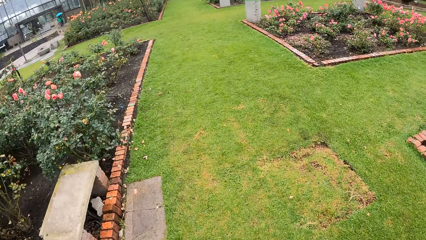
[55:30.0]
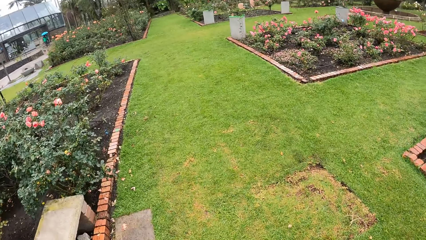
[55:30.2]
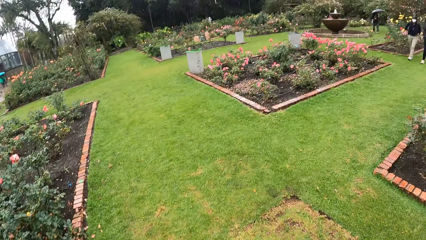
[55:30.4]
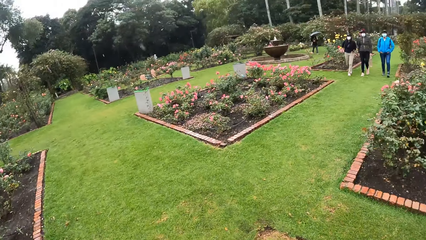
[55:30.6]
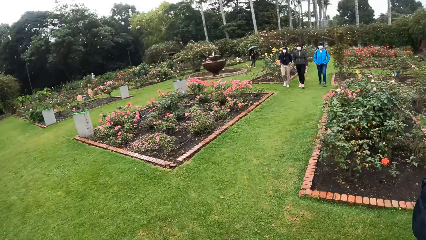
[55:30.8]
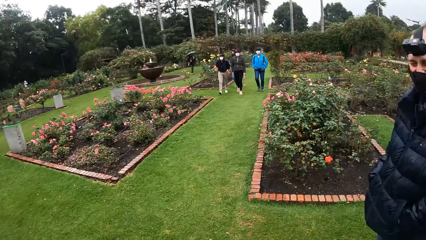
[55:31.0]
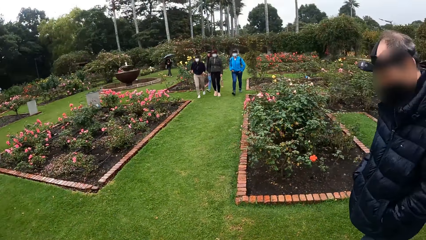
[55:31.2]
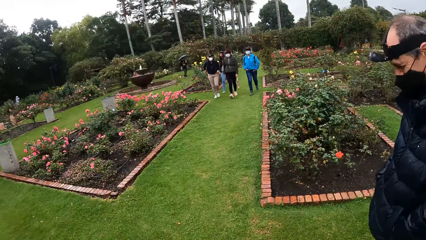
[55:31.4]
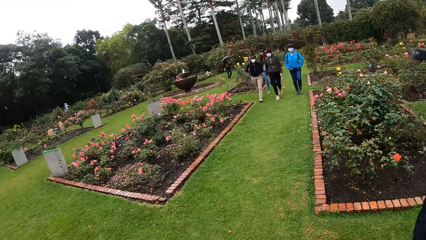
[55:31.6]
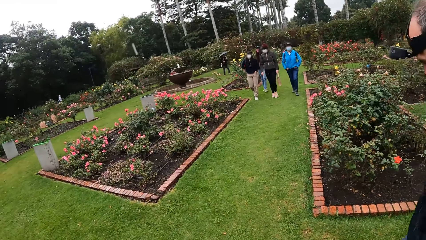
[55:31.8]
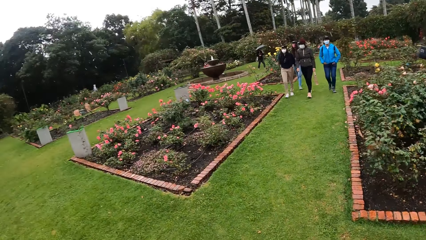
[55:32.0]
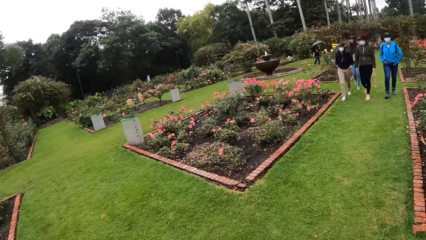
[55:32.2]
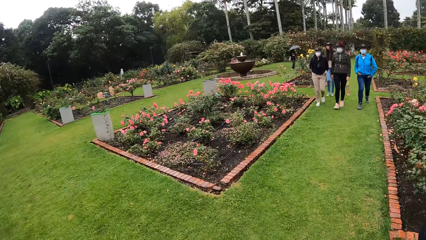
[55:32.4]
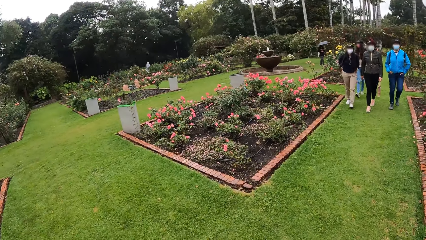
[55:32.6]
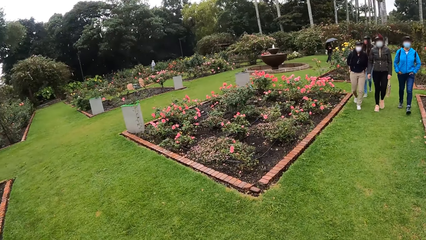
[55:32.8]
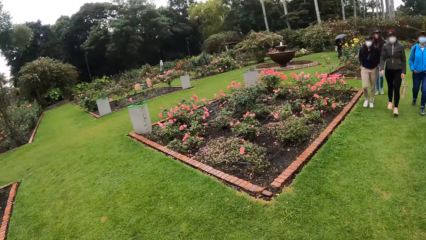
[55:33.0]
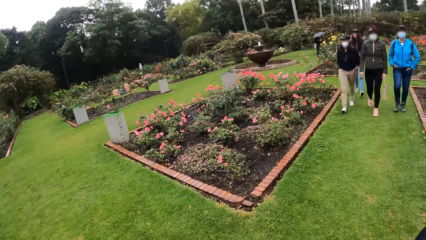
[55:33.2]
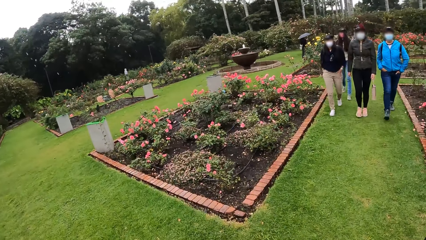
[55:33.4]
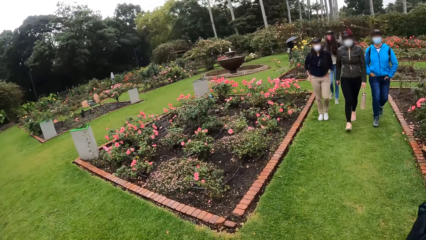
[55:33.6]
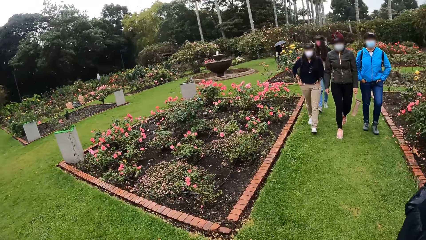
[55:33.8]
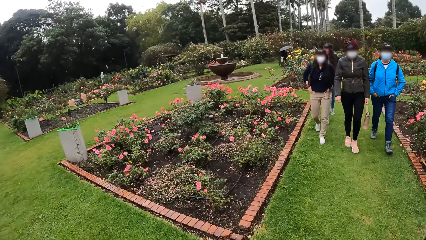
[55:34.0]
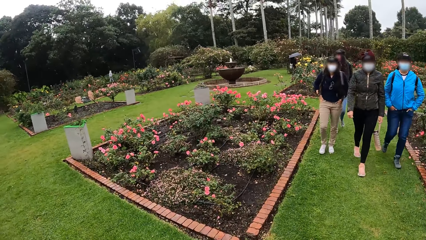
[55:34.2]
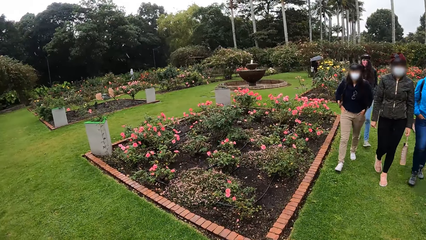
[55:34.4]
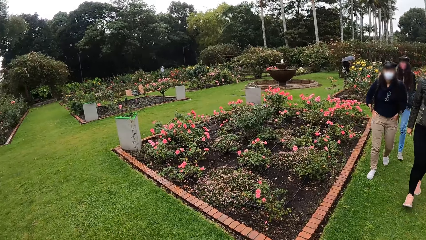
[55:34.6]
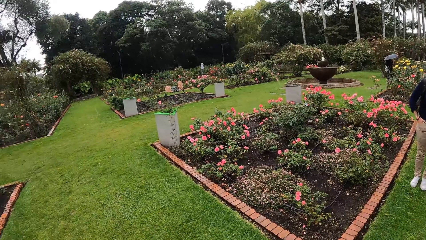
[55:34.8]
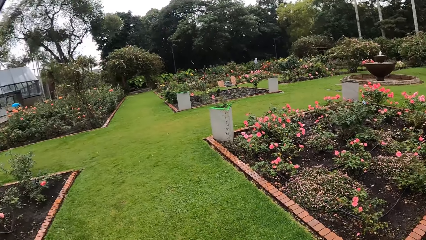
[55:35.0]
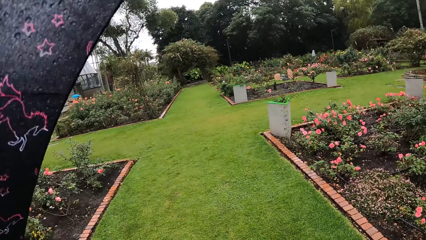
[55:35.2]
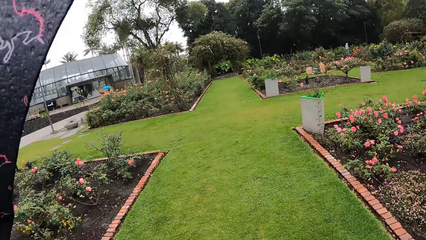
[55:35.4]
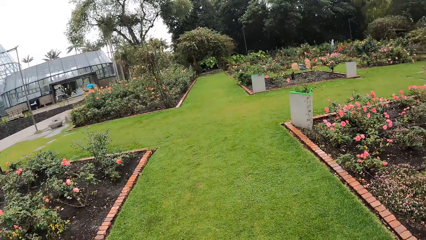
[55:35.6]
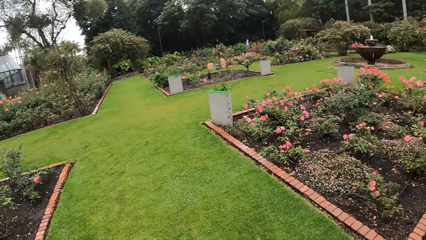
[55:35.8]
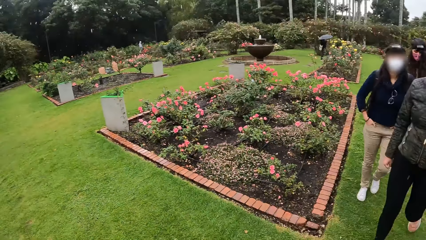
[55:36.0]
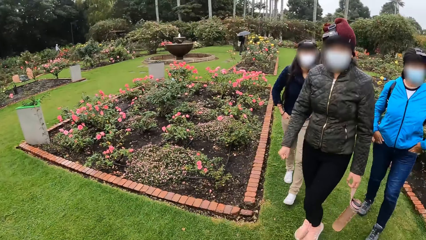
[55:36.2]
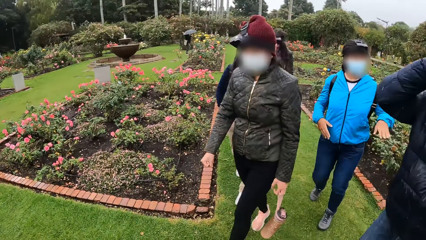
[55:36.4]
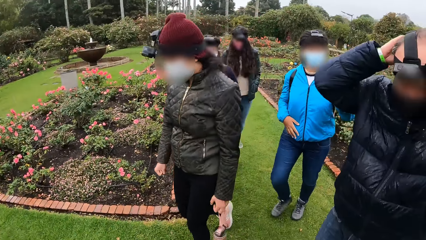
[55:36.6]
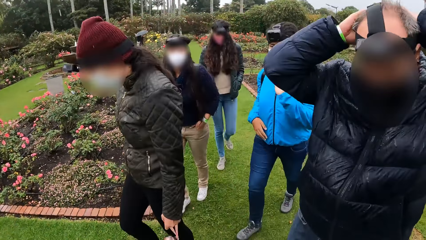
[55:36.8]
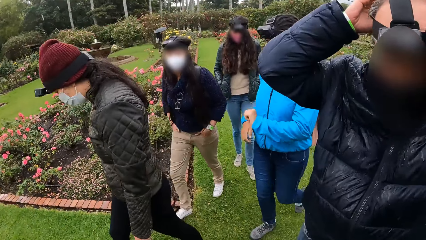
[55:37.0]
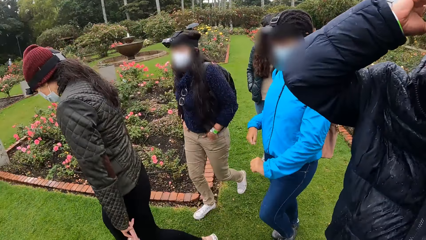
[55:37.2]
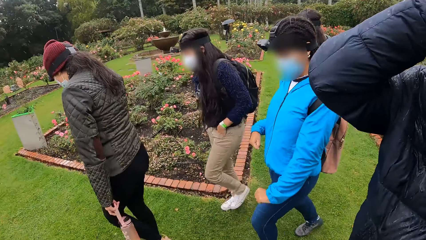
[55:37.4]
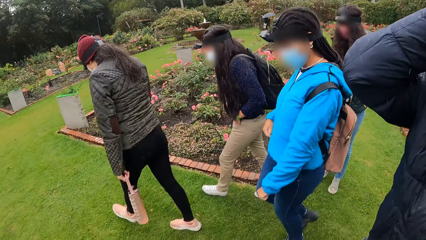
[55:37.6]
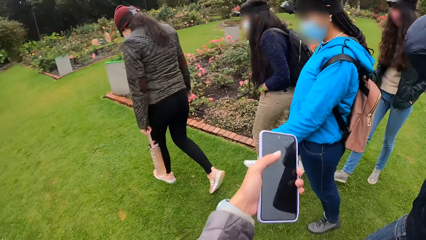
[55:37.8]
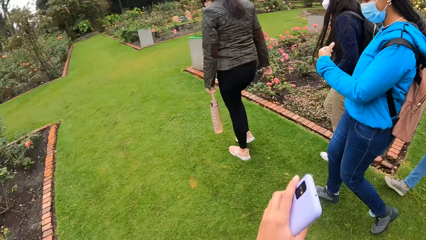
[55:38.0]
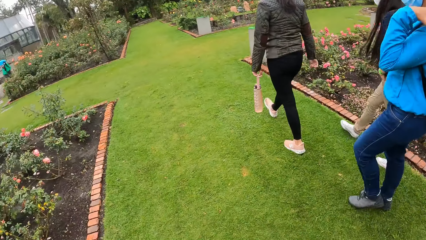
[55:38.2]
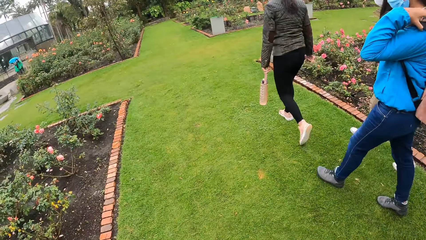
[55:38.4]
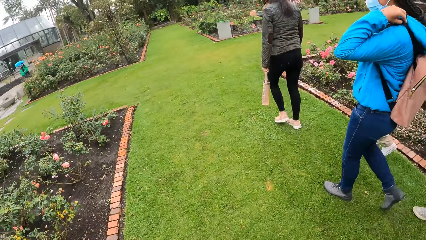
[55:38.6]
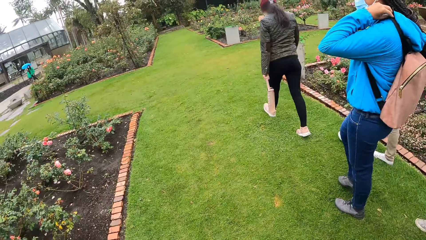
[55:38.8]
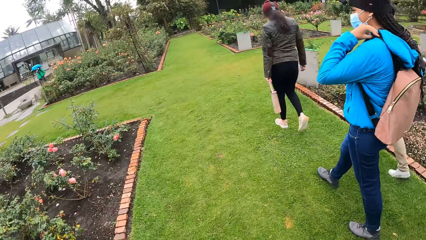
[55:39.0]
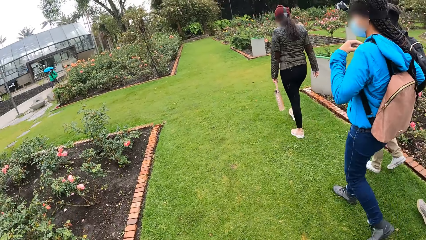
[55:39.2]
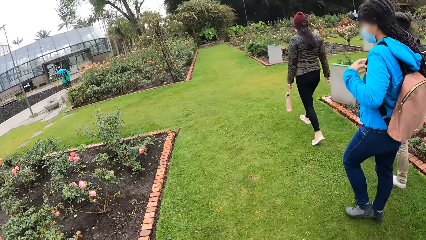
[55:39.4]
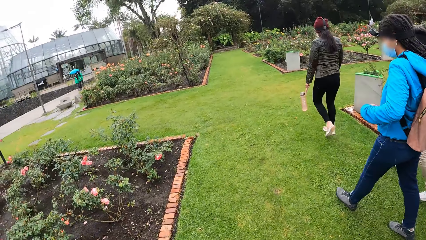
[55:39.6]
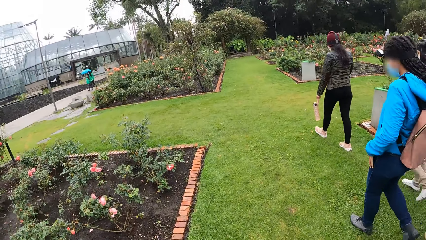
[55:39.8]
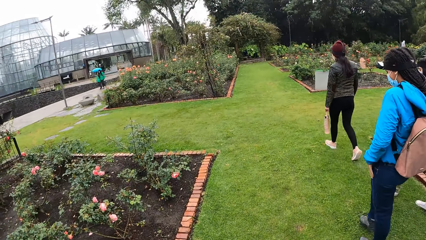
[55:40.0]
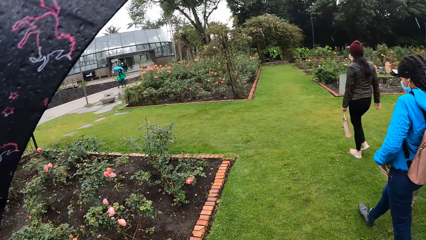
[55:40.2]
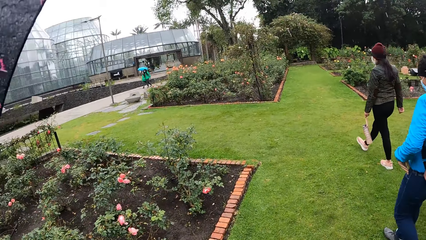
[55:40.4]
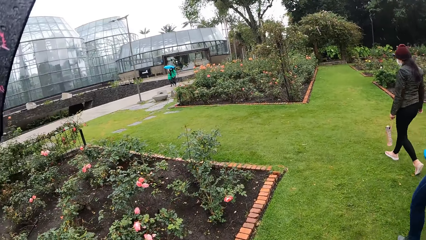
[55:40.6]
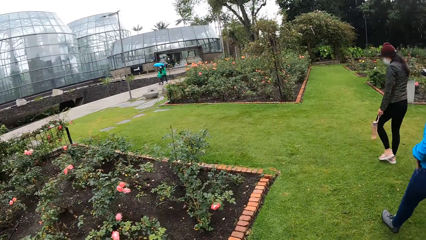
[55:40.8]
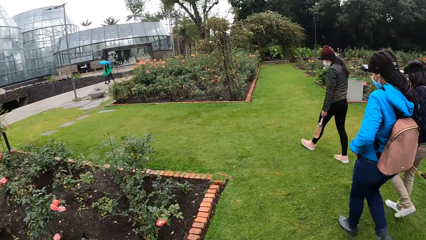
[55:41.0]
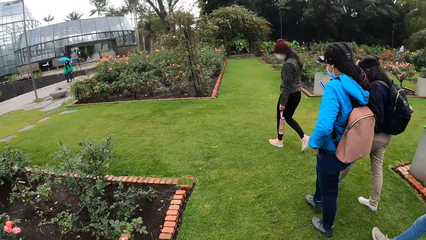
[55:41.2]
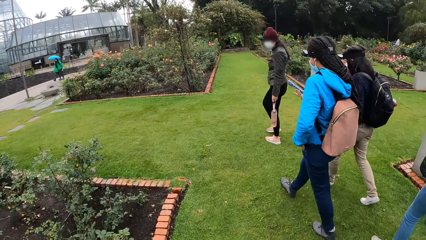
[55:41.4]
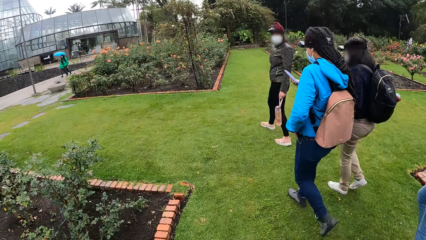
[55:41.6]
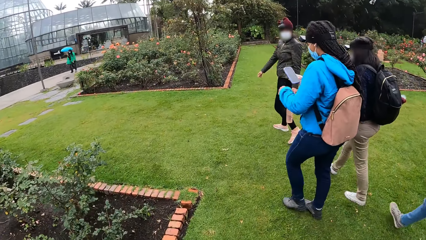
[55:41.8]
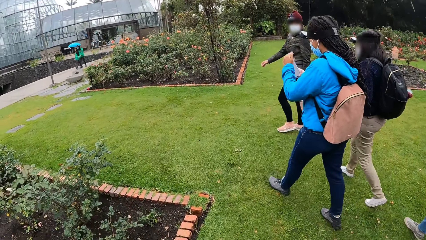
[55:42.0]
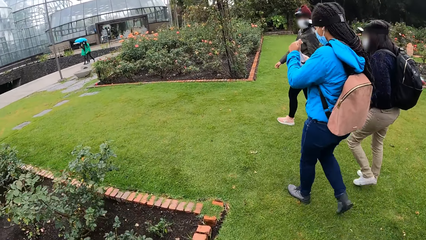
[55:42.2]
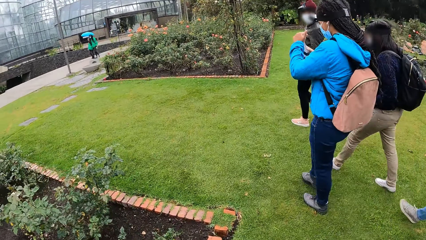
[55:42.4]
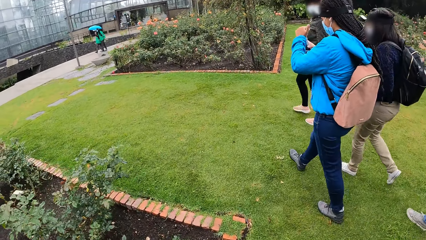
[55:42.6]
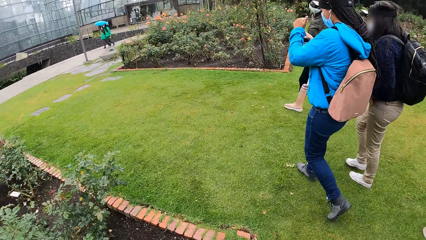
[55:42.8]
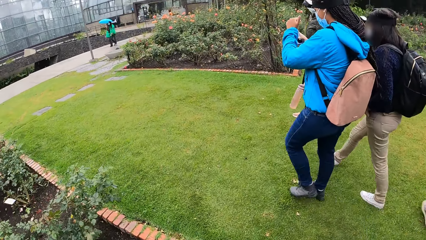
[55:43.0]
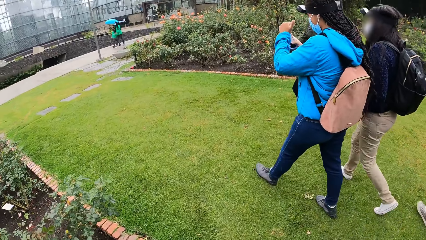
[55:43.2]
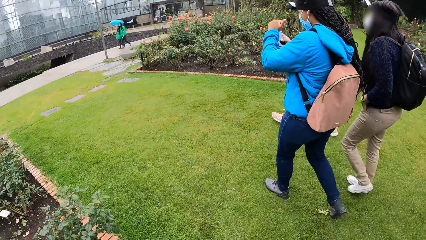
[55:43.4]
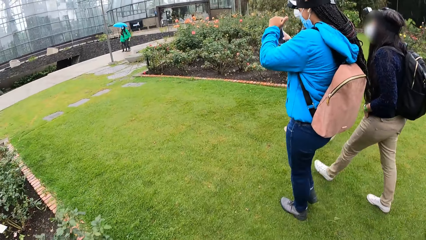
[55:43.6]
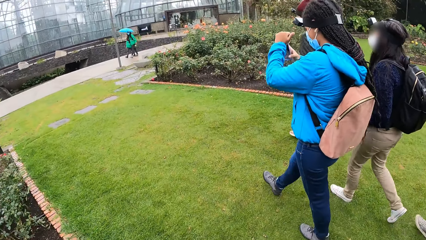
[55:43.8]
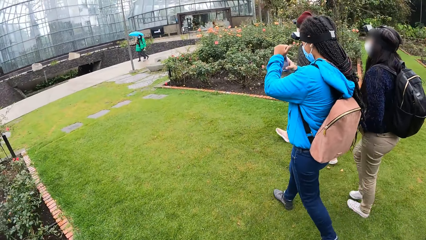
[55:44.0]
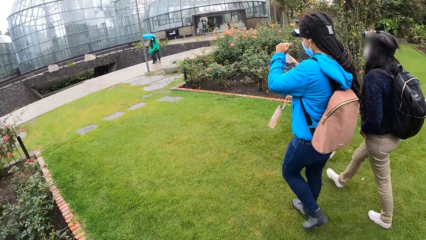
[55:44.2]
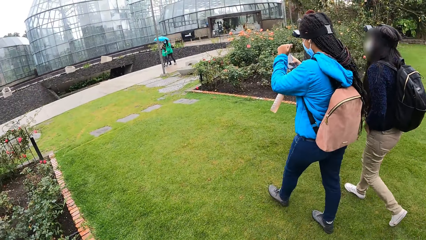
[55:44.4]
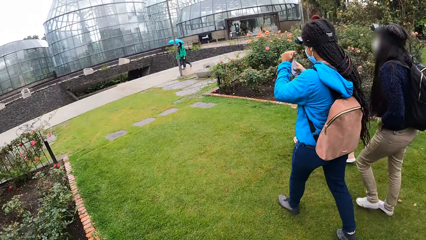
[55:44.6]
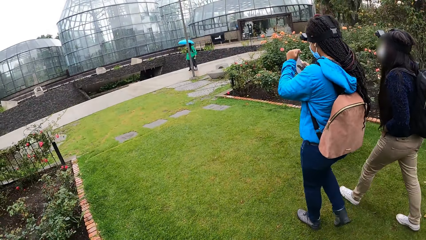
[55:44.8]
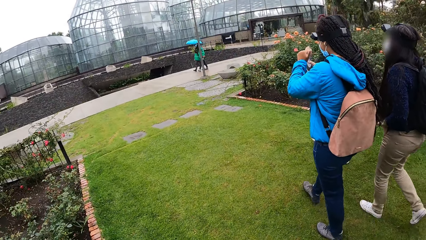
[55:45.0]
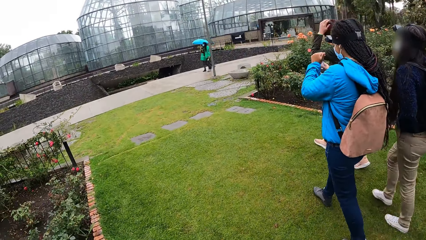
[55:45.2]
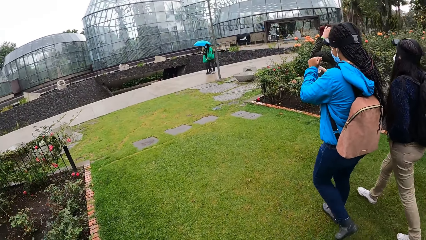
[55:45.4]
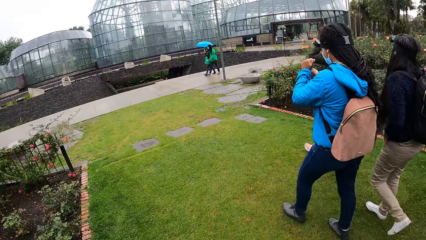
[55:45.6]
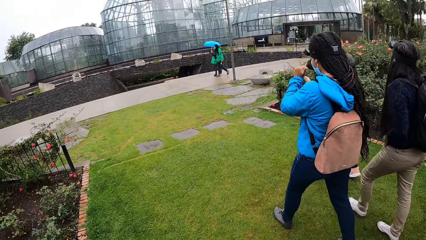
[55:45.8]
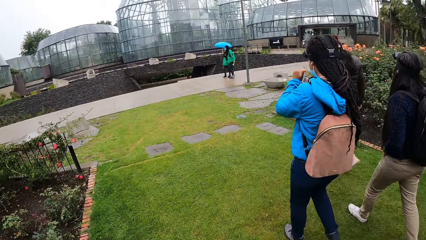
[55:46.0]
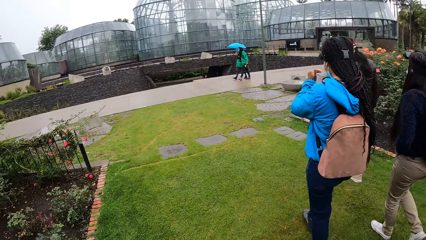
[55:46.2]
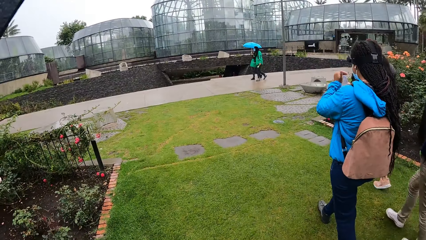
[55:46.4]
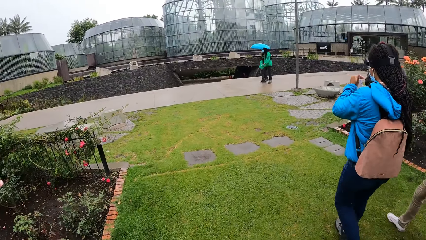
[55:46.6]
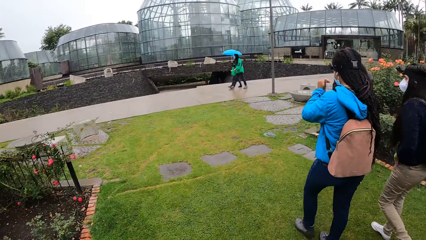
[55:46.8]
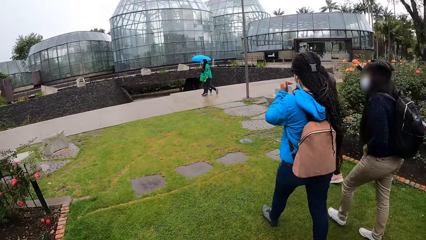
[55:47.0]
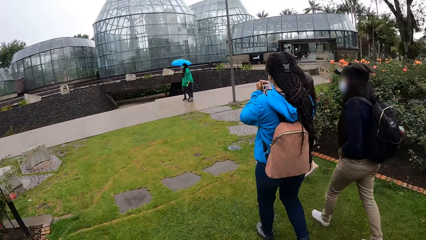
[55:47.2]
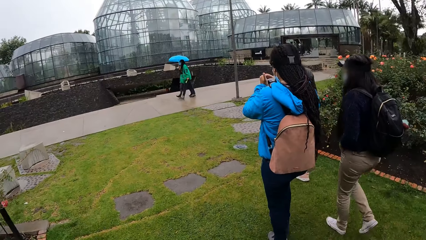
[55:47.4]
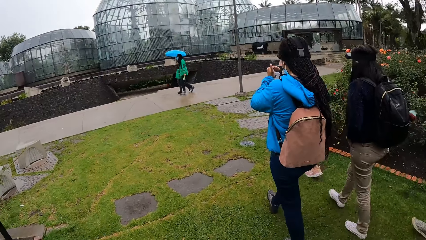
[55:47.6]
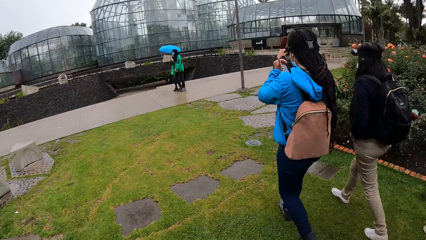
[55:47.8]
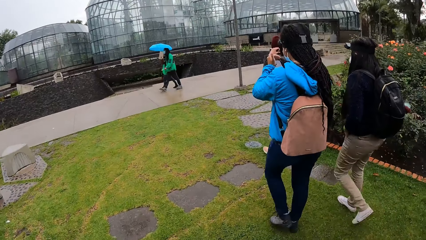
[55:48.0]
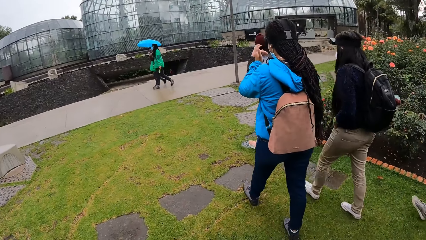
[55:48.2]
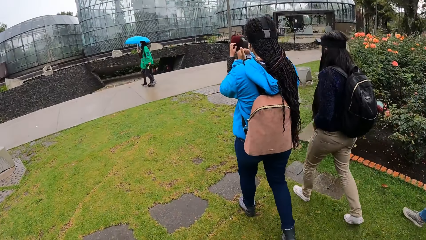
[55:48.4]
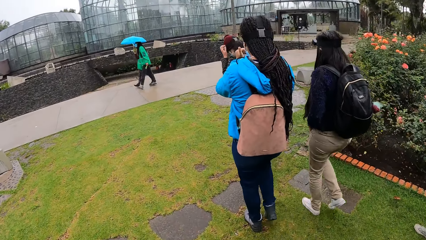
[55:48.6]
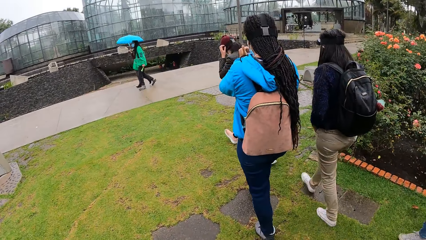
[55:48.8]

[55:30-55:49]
The camera wearer looks to the right. They look around. The man adjusts the camera. The camera wearer holds the phone with the left hand. They walk with a group of people towards a conference building.
